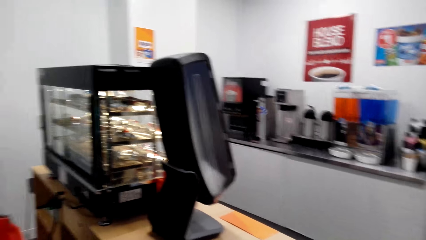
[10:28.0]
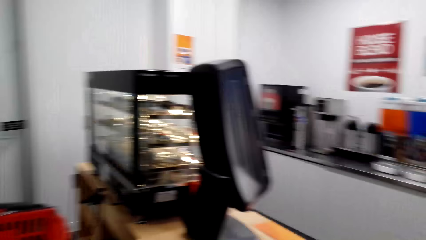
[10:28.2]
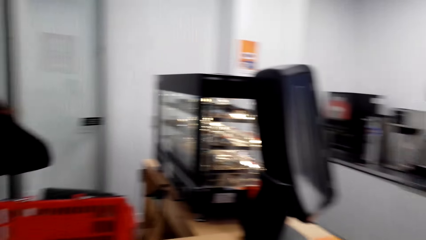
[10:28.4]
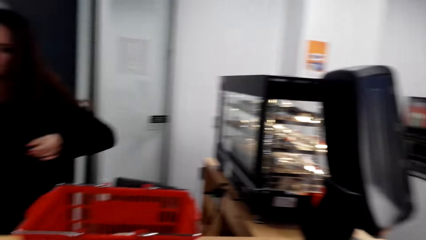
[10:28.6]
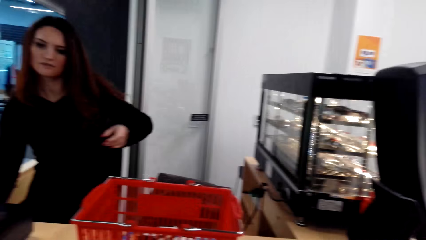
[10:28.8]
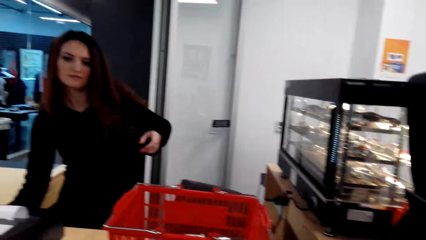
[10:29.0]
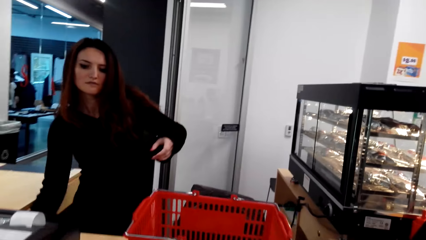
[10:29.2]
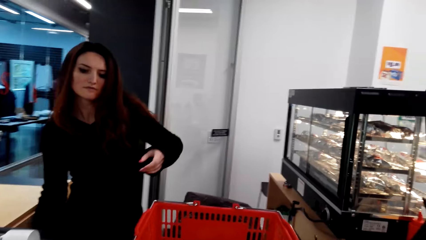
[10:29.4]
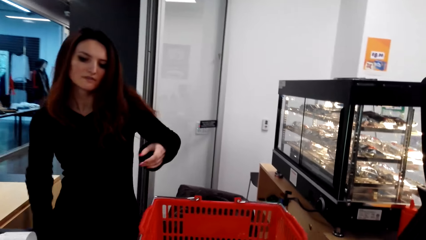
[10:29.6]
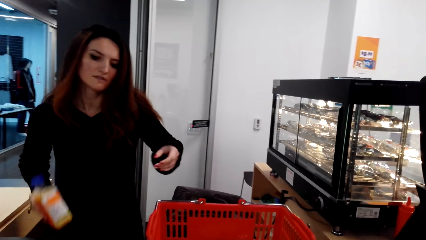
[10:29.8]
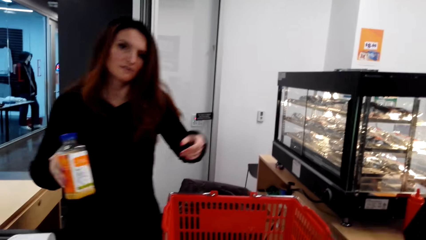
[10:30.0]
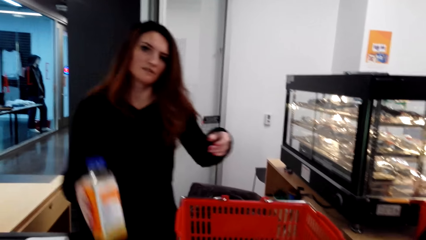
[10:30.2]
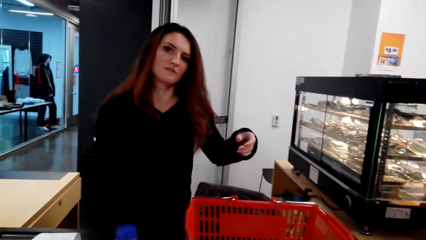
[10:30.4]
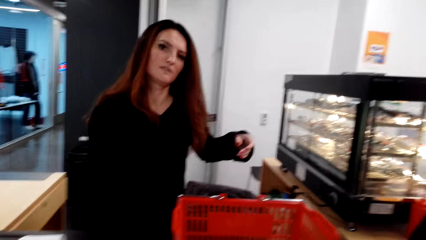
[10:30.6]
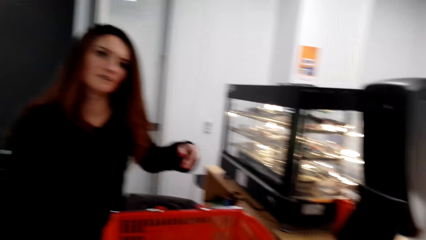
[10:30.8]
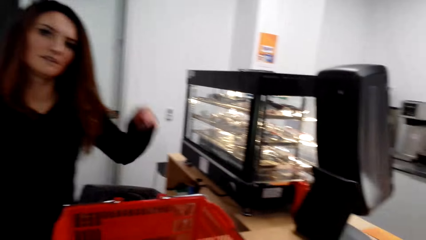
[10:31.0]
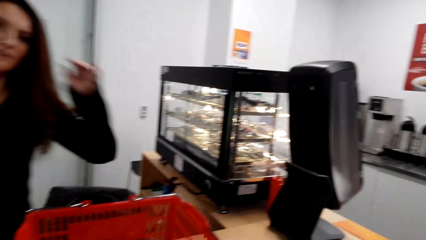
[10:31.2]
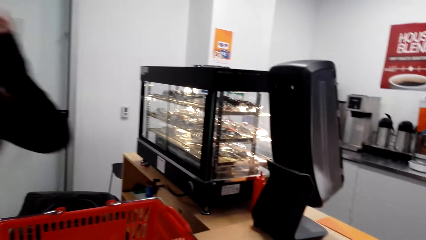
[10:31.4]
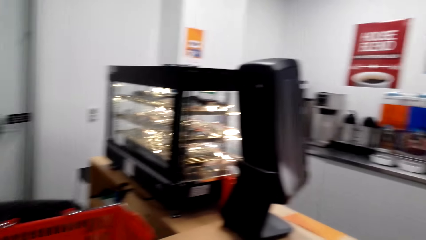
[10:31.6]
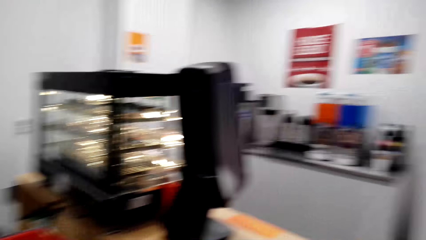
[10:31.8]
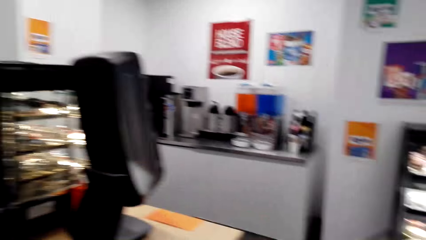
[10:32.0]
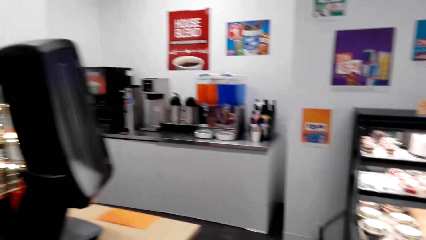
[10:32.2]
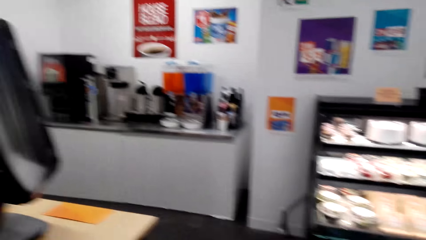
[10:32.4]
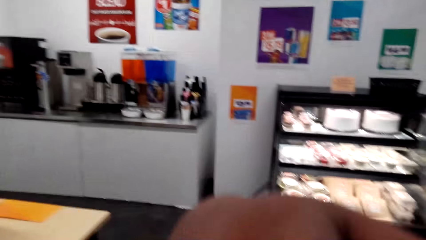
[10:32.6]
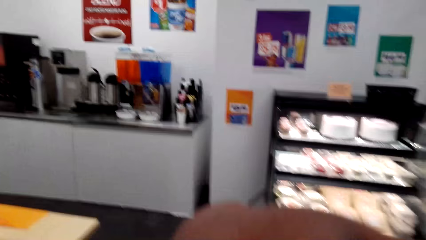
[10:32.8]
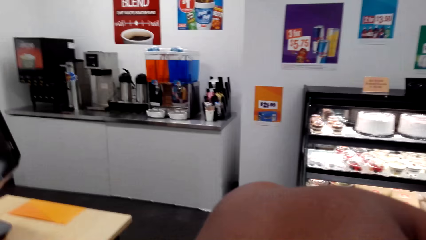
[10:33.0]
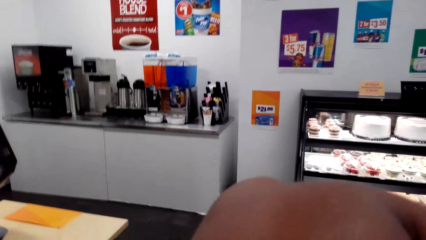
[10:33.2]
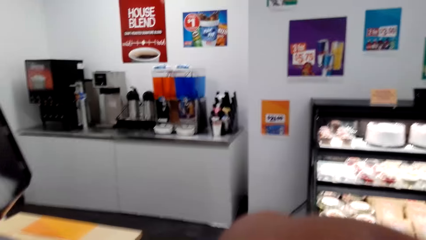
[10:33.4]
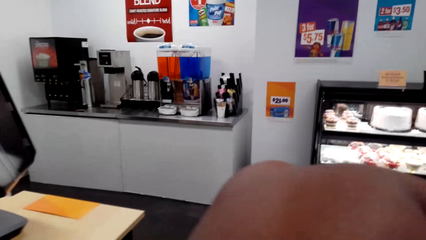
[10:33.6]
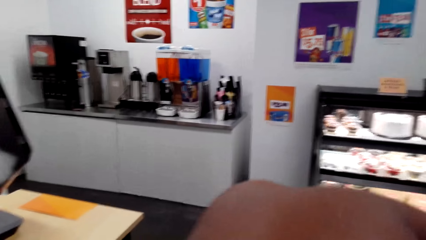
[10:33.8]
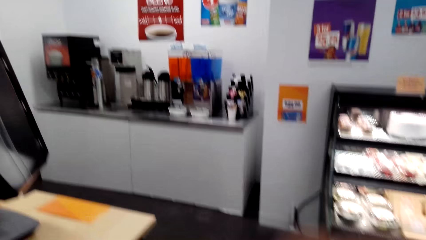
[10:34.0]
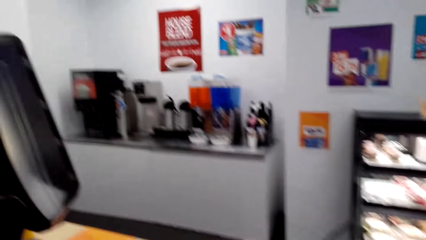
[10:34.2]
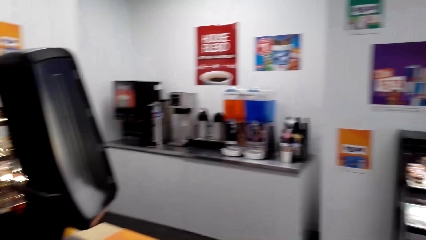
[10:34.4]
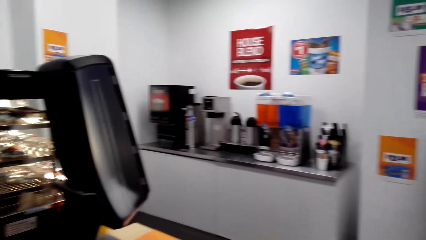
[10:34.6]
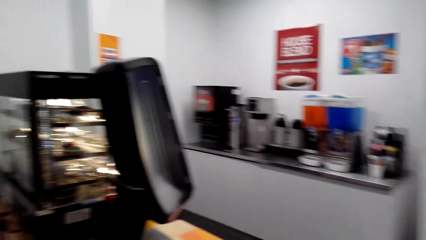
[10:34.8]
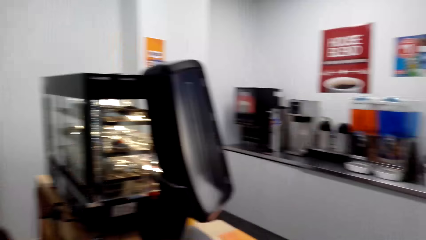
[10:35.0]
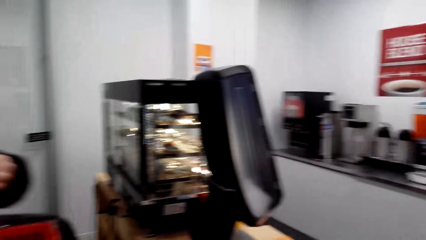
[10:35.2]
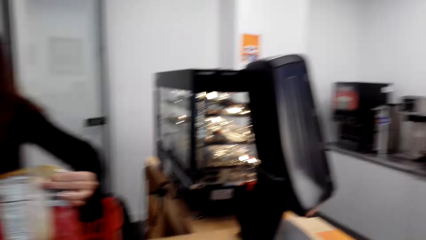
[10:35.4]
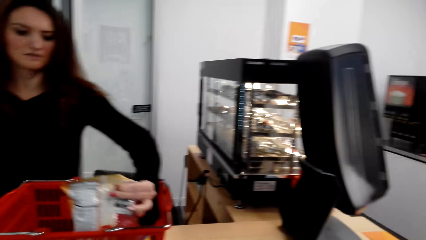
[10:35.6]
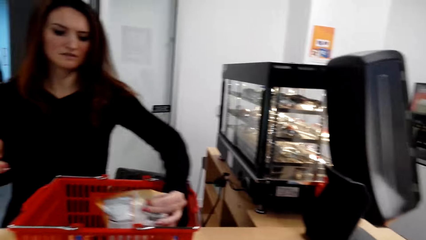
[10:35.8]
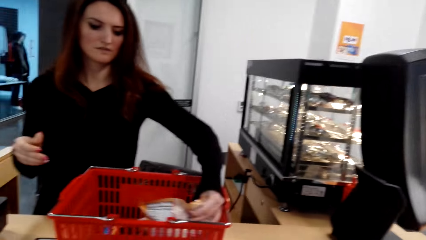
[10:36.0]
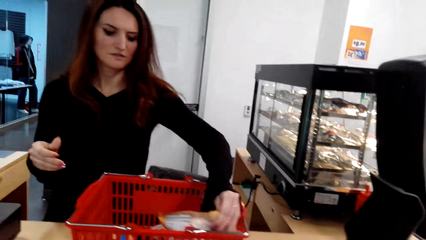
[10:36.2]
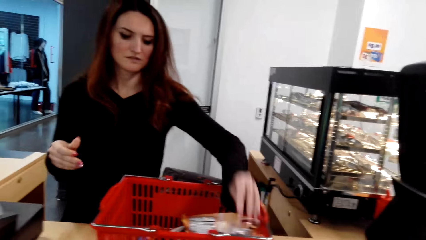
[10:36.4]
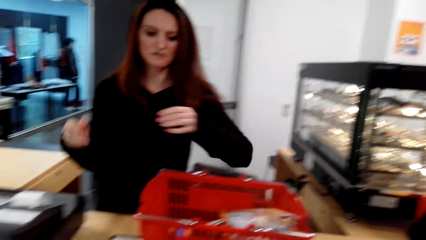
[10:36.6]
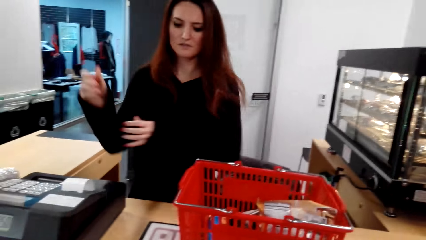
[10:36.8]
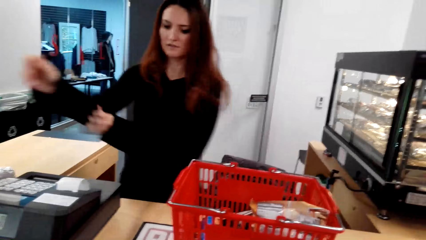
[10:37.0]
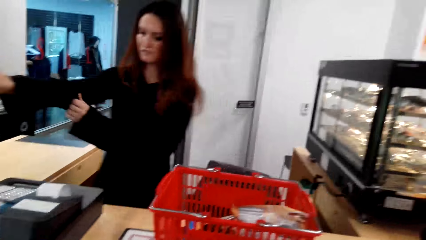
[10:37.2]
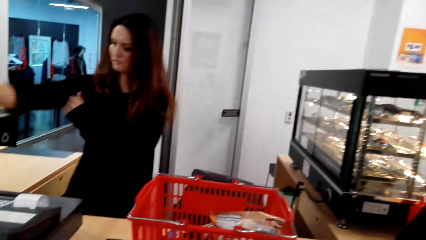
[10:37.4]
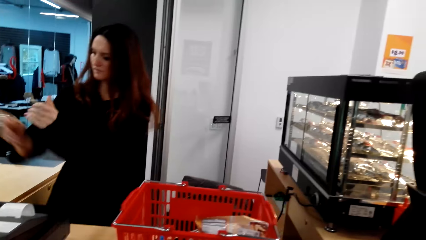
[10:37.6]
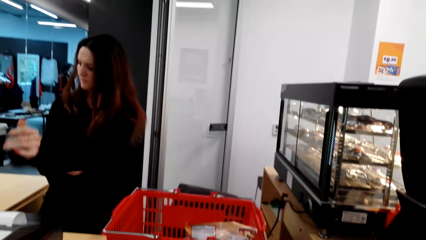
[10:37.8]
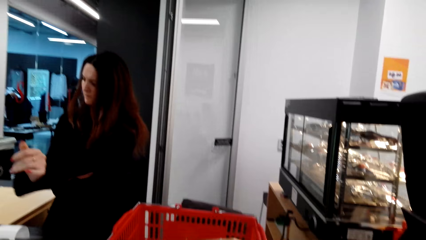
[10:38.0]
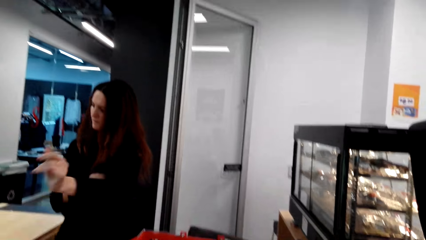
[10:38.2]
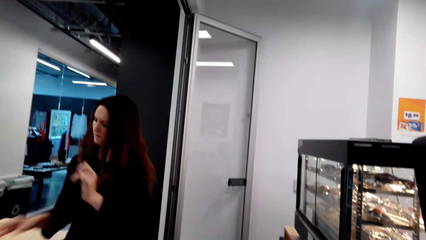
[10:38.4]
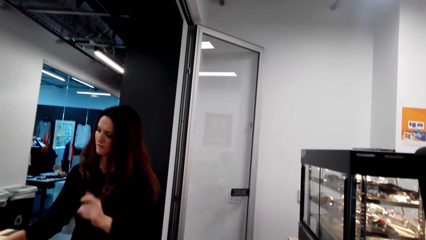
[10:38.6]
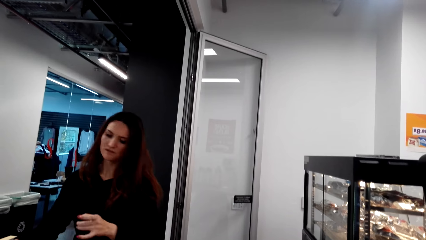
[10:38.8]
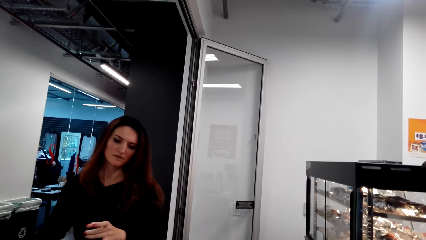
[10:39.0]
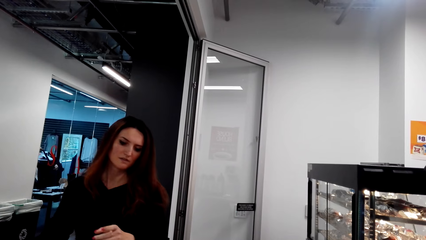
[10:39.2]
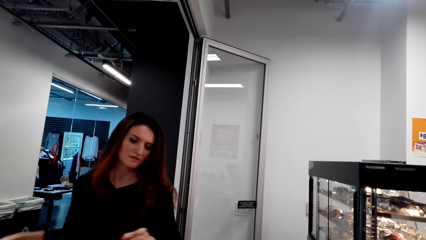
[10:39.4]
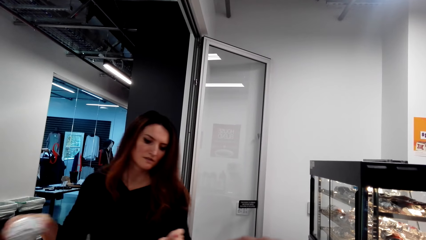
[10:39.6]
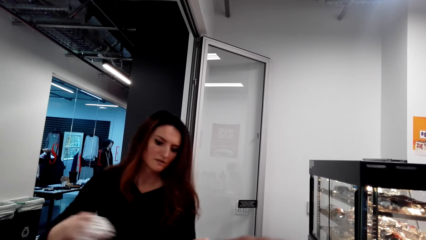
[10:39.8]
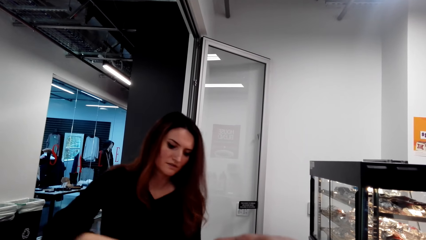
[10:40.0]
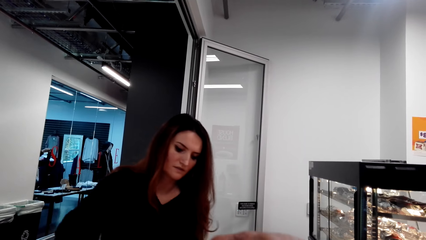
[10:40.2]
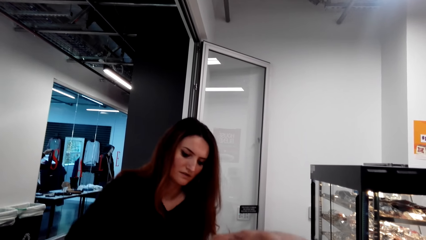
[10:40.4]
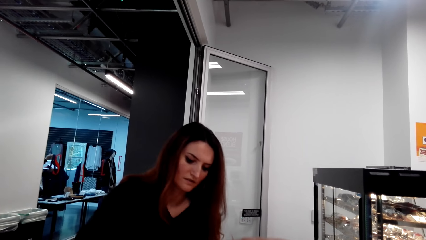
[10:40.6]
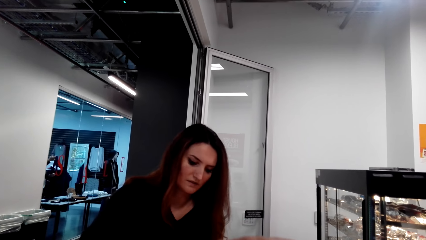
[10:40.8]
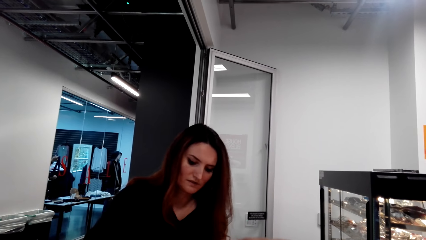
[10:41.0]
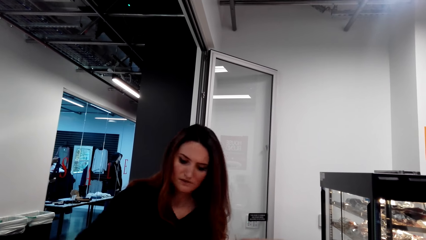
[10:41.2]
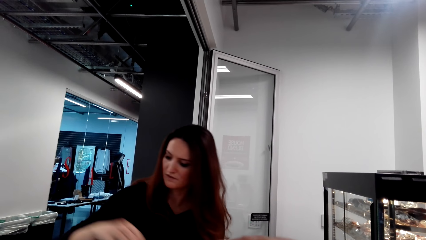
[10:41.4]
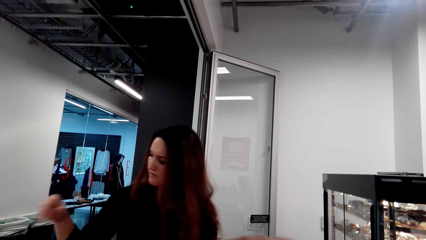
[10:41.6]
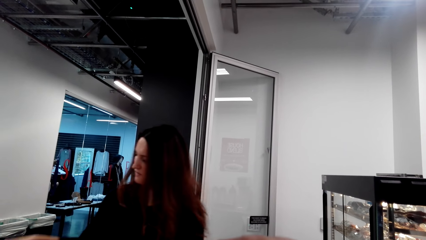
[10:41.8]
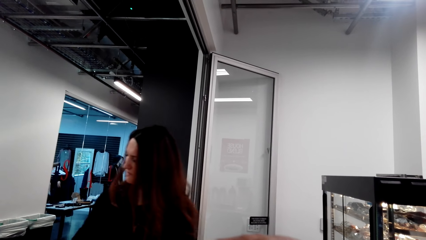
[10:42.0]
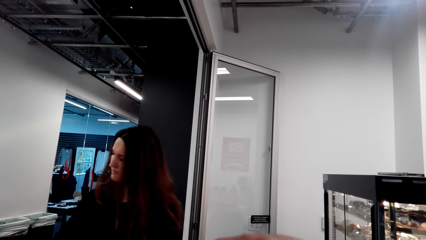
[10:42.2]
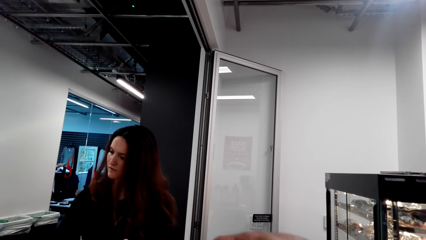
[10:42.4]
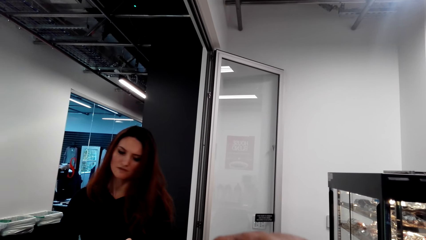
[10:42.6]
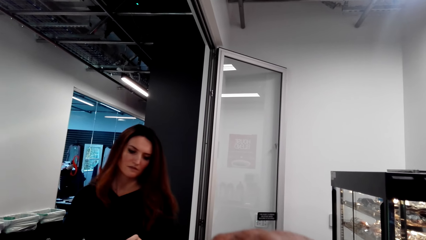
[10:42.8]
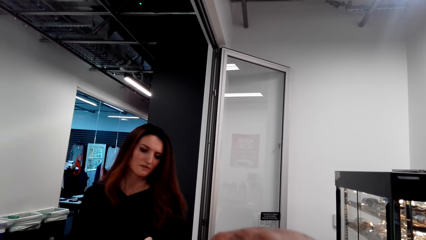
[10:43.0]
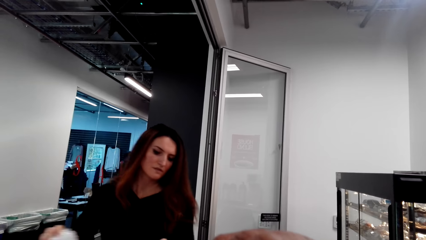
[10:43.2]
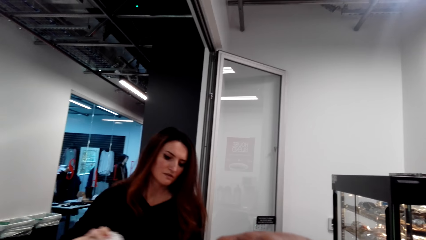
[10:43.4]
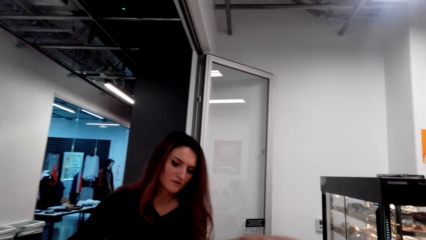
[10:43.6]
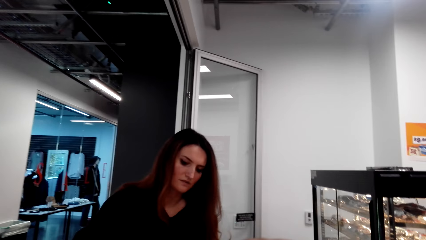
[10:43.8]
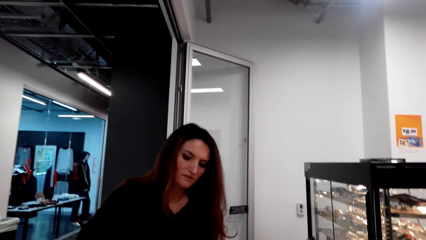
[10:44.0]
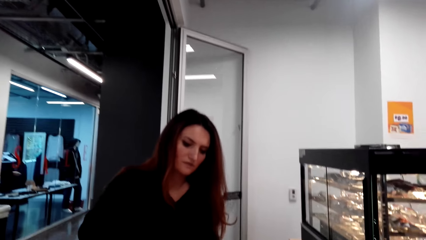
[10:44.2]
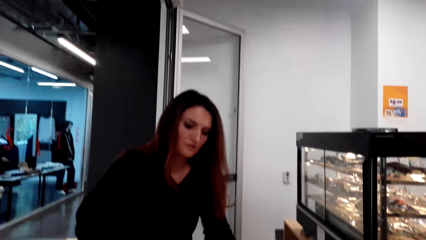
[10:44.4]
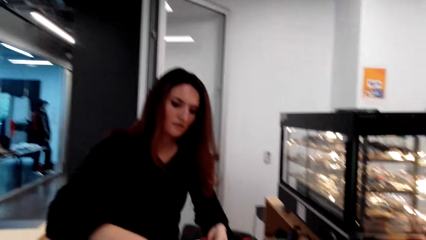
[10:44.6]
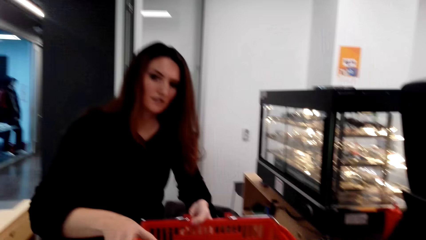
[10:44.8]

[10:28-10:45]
A lady hands a bottle of something to the camera wearer. The camera wearer looks around. They cough with the hand on the mouth and cover the mouth with a hand. The lady puts the goods in the basket, pulls the sleeves of her shirt, and puts the goods in the basket.
